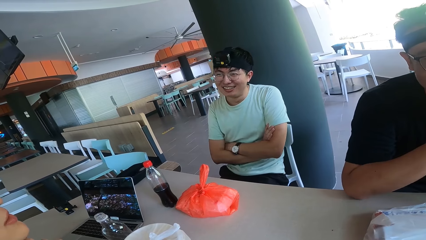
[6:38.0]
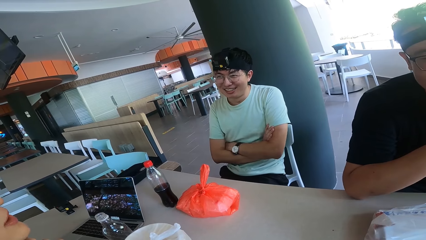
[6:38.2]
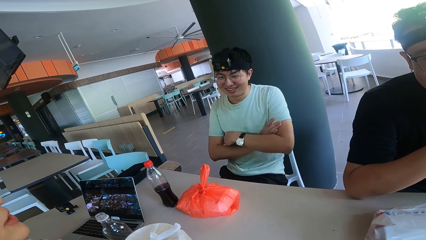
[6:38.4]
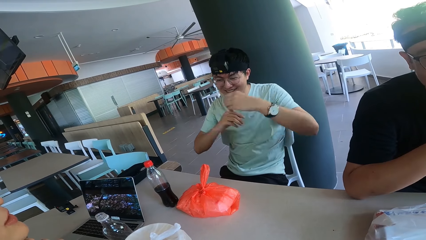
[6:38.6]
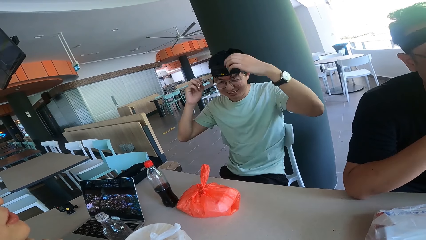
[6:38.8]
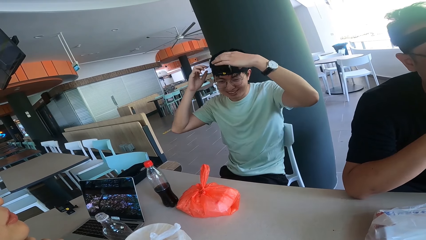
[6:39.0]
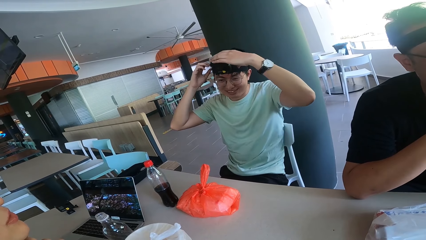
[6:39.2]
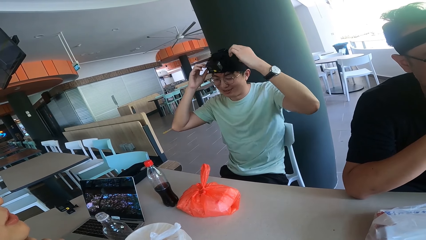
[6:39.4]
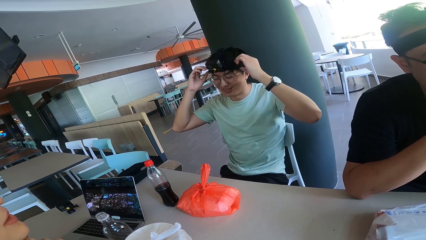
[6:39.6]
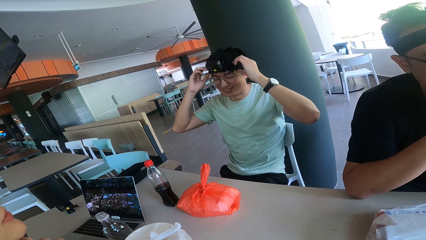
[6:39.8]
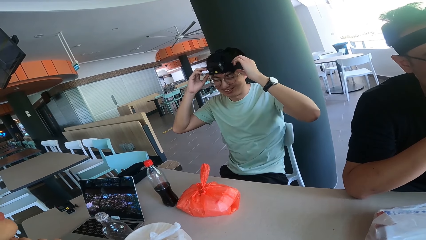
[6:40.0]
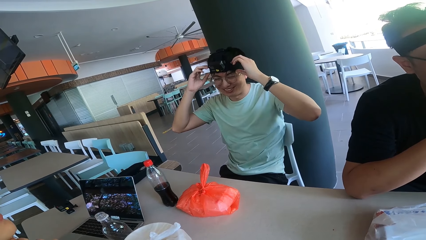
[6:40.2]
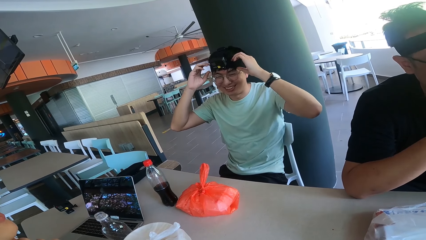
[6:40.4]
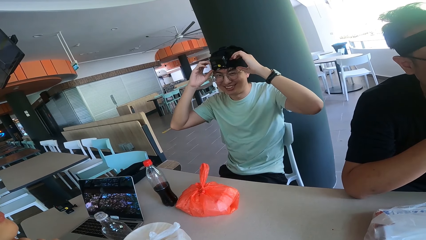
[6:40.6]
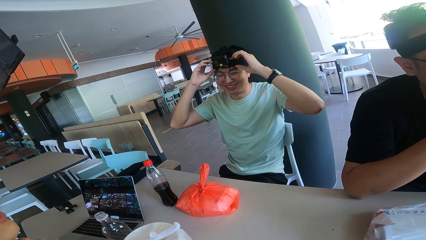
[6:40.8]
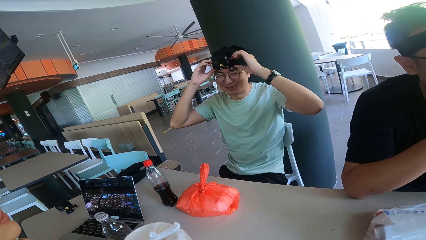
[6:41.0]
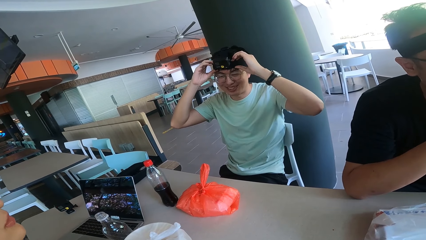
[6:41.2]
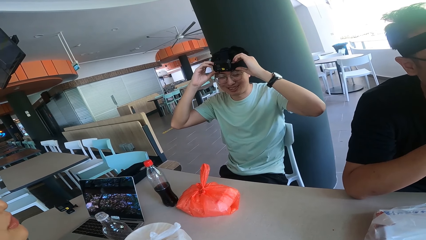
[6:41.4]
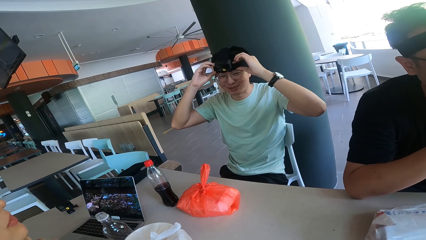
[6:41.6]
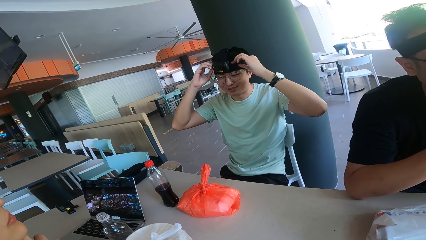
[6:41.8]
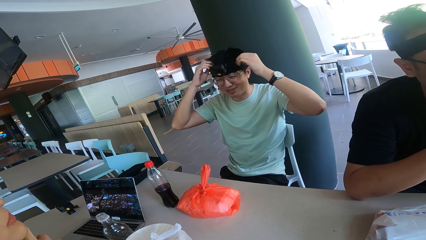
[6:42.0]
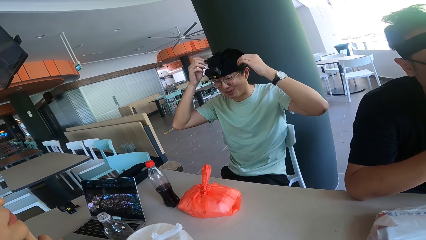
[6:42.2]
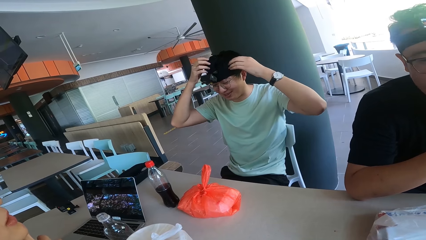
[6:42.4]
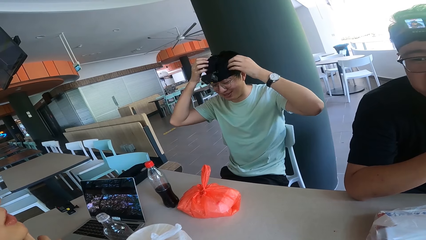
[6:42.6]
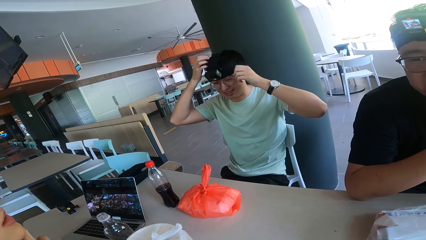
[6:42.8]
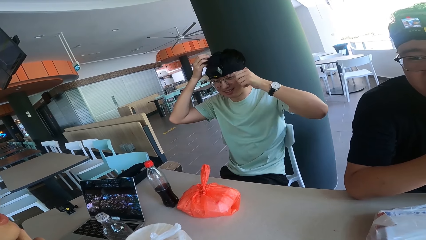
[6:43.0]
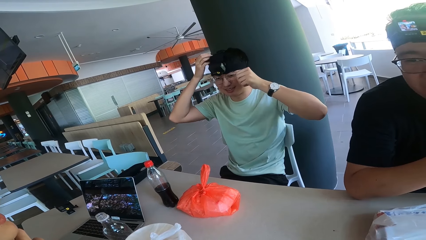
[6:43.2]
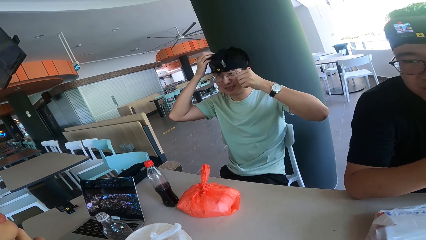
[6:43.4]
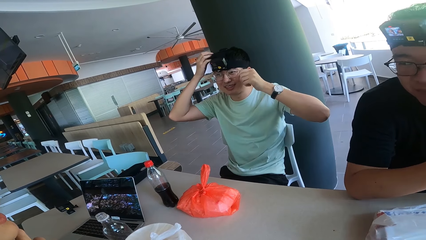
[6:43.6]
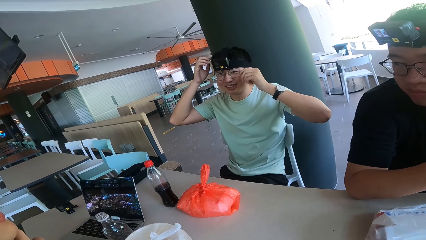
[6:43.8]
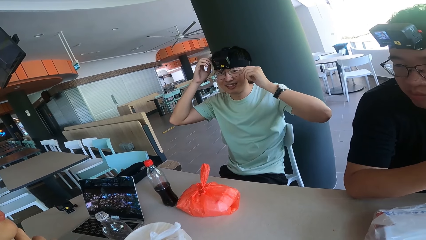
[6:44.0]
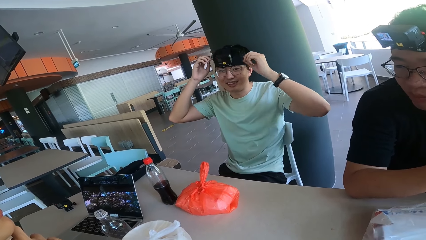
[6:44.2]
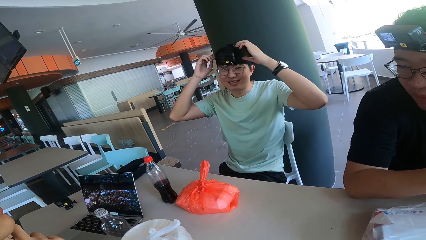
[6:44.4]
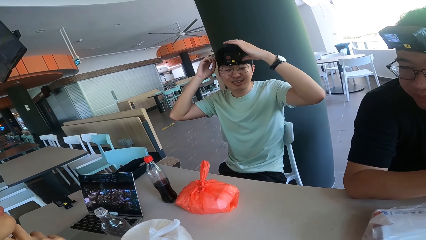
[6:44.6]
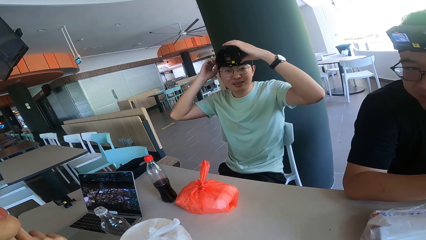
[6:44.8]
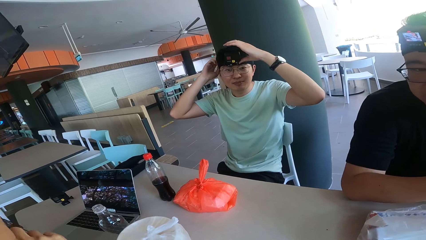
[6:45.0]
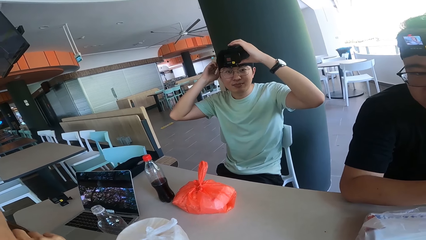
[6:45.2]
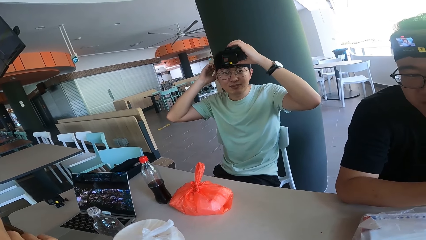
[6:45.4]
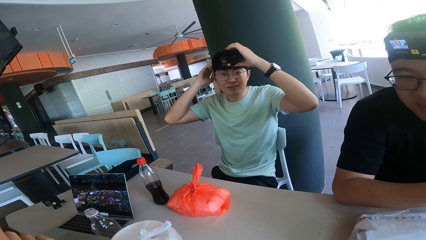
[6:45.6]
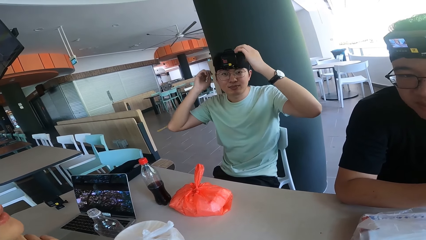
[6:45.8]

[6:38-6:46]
A man adjusts the camera.

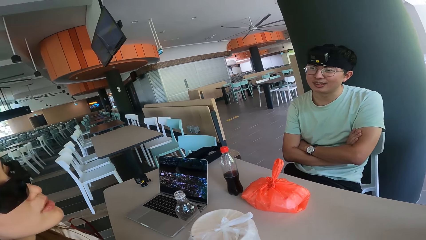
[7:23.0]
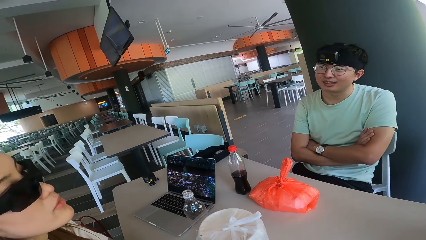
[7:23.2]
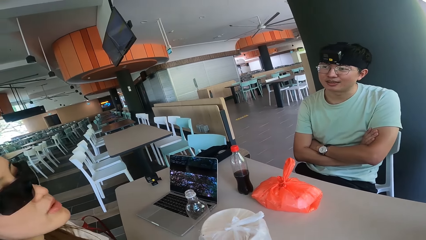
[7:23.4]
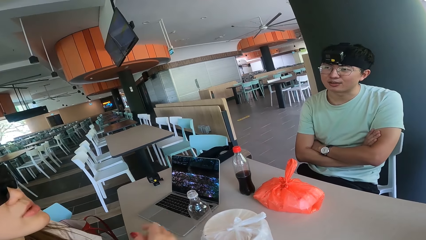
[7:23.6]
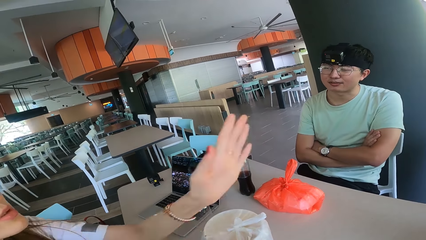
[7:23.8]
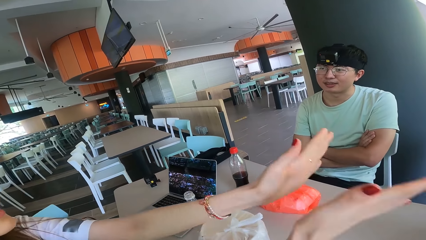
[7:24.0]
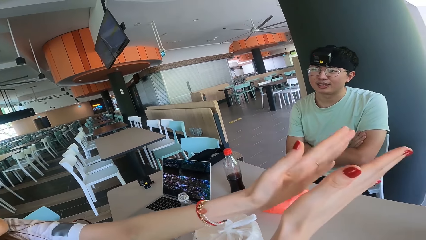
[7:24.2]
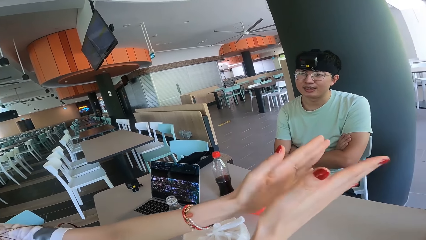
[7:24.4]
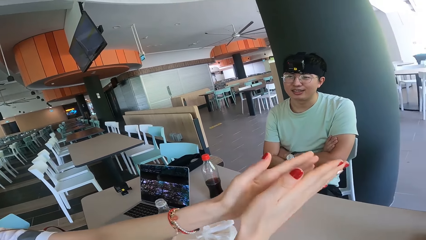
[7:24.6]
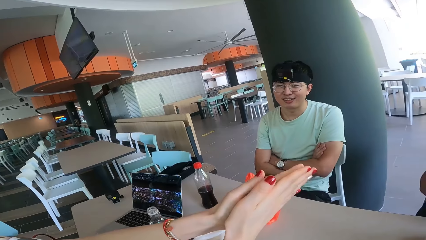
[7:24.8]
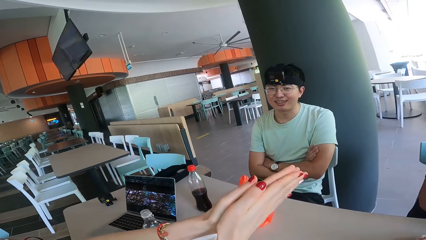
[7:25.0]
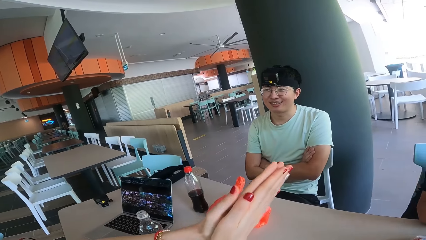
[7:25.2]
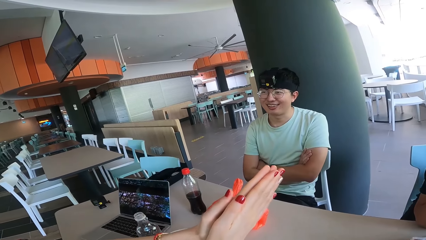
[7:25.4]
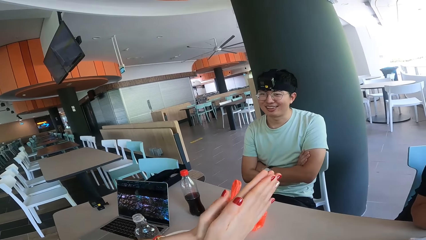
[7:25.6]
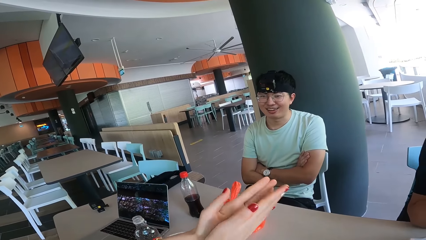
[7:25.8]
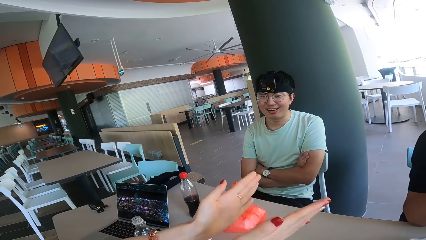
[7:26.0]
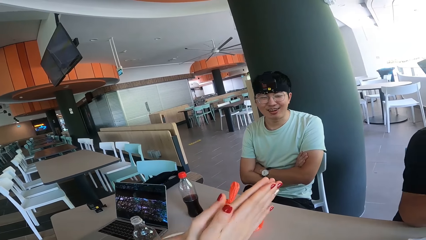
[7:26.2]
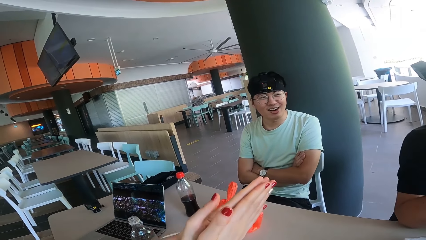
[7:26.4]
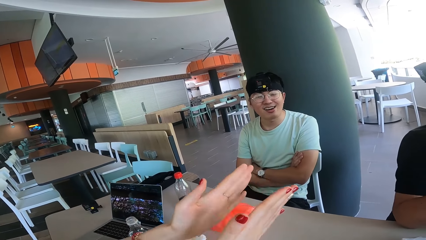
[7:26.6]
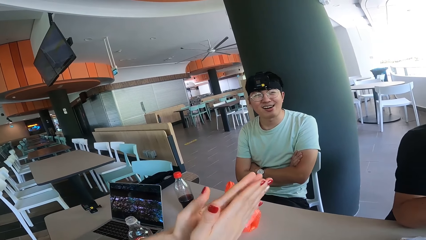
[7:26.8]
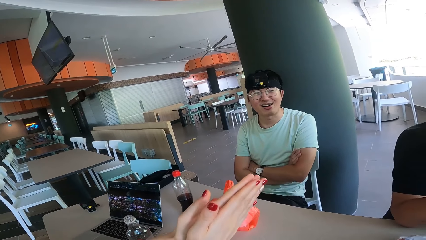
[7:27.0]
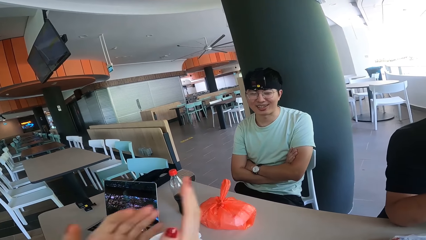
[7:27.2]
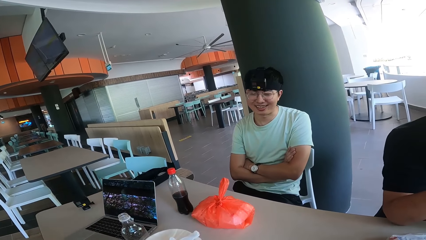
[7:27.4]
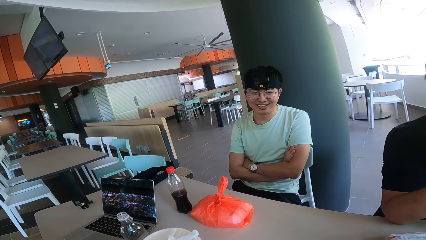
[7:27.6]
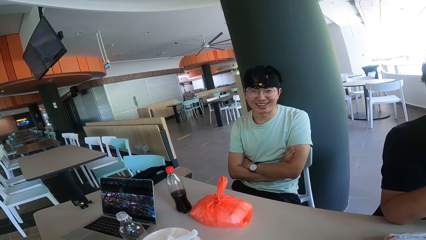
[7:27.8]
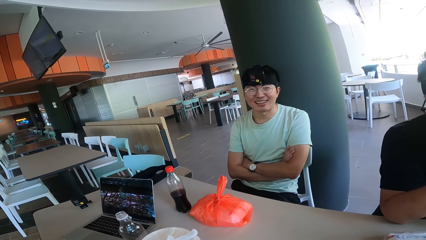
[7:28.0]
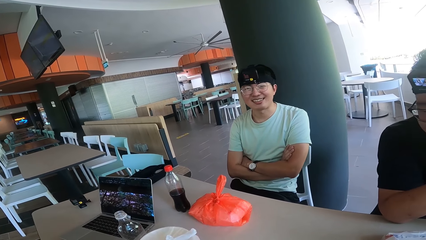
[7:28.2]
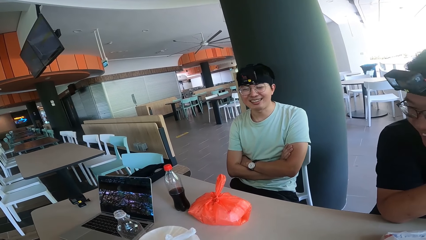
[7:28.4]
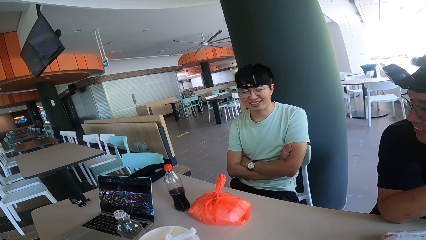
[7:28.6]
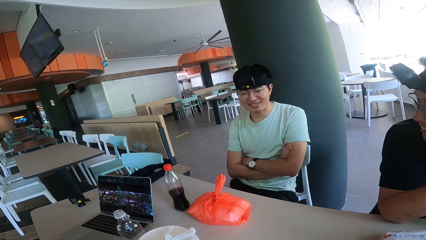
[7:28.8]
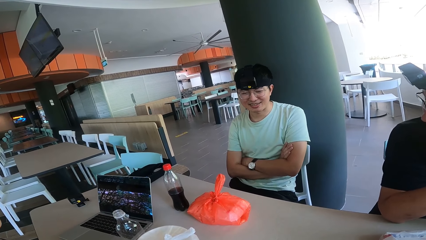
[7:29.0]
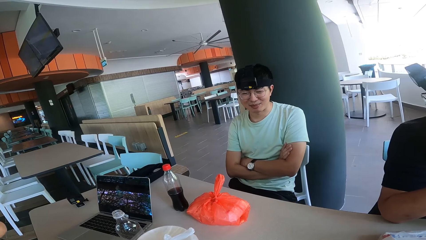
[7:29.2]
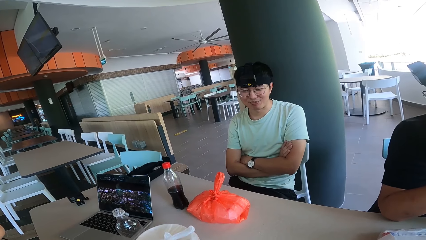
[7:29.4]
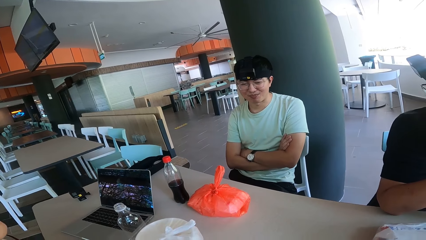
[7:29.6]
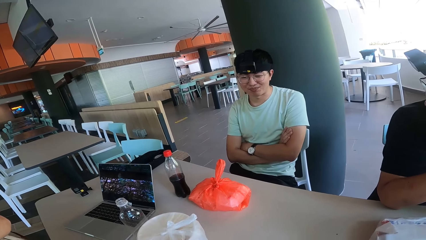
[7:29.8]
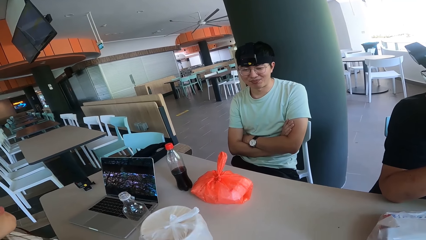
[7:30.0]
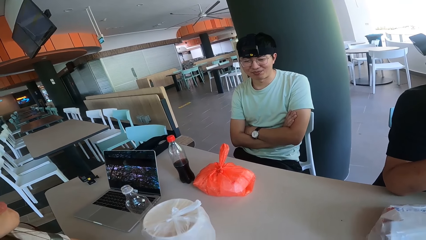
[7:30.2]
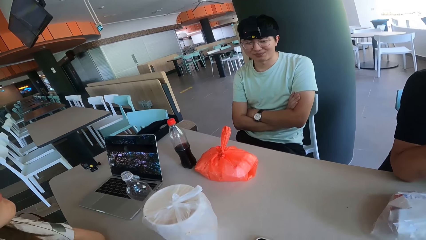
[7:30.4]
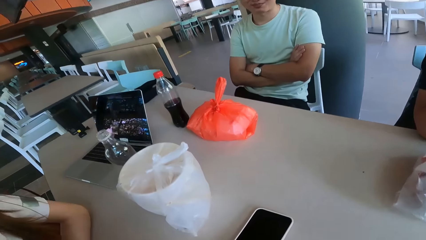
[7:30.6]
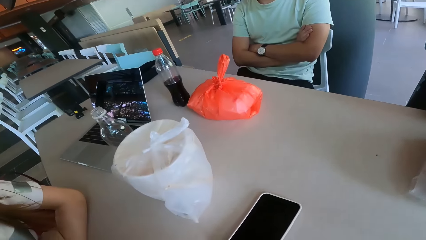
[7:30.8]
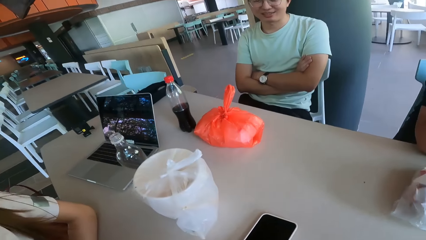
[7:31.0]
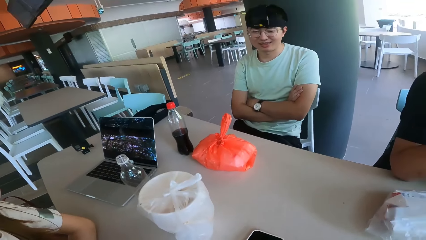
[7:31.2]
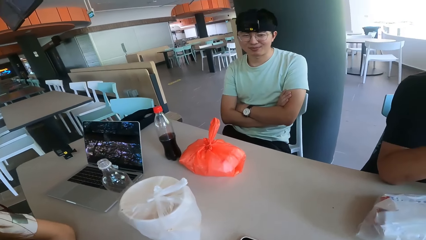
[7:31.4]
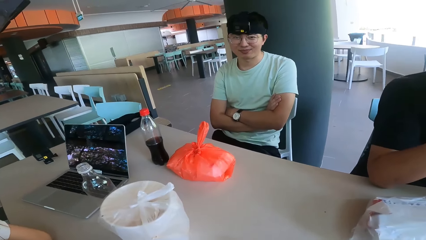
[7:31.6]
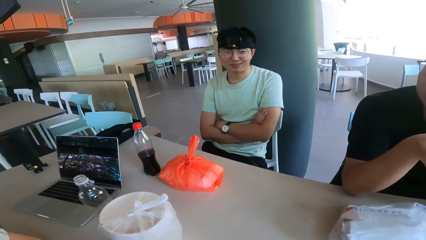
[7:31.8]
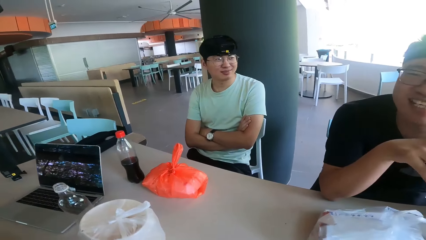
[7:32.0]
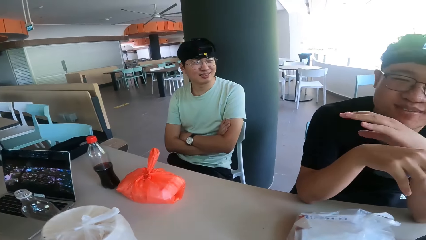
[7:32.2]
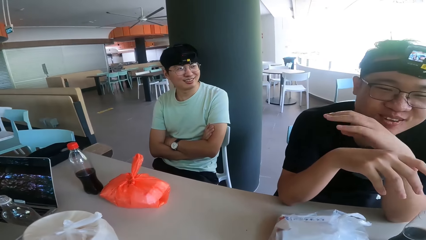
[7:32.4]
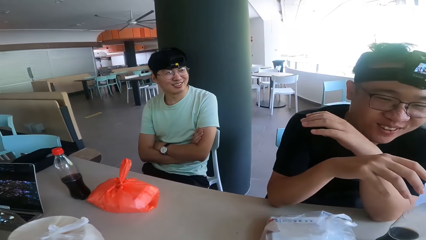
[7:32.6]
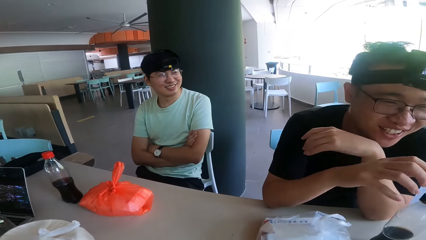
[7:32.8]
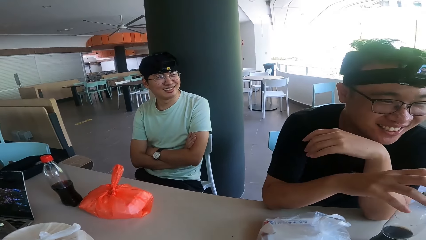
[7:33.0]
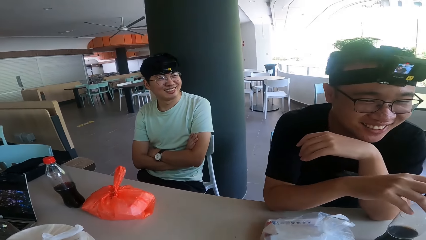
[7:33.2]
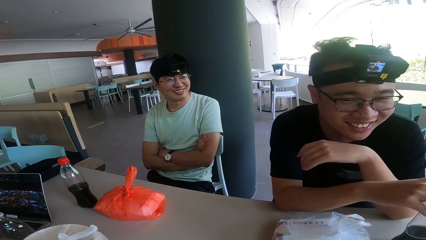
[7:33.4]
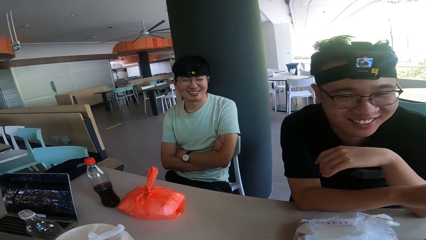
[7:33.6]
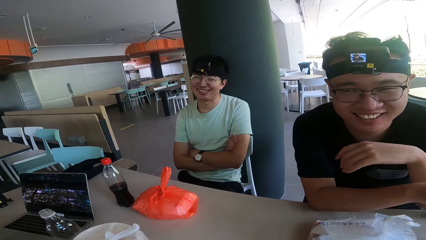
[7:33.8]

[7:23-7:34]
A woman claps hands.
